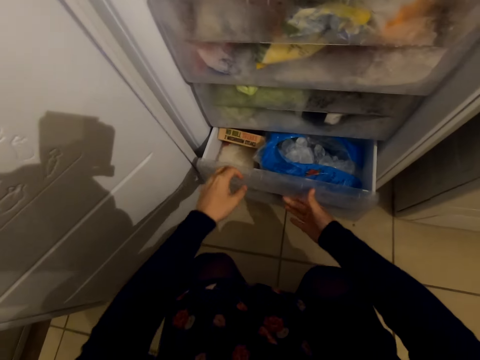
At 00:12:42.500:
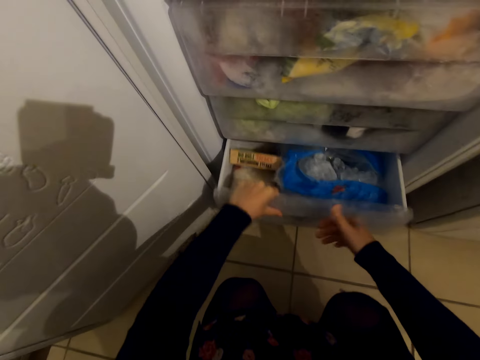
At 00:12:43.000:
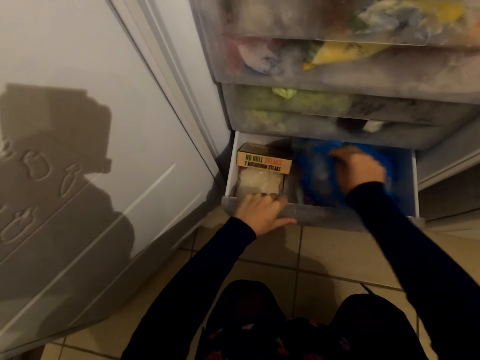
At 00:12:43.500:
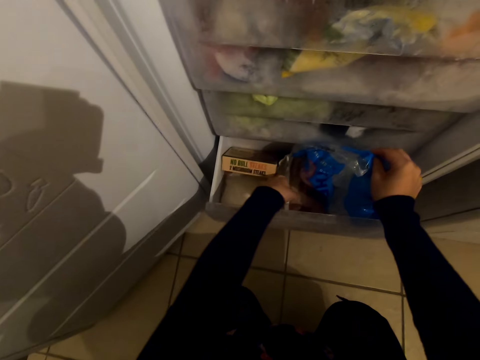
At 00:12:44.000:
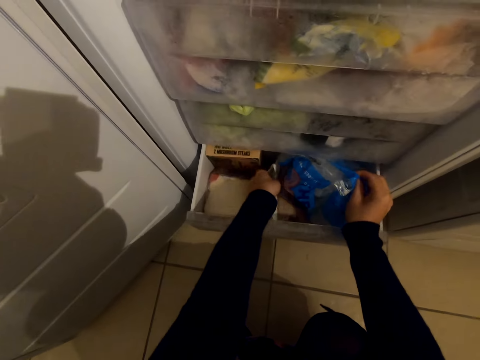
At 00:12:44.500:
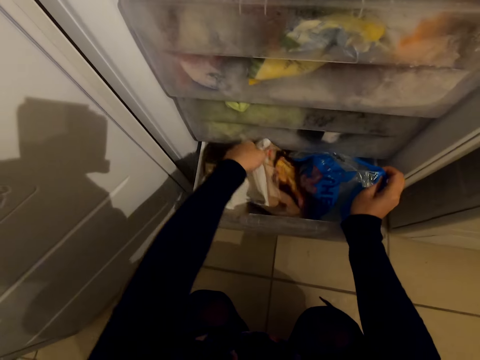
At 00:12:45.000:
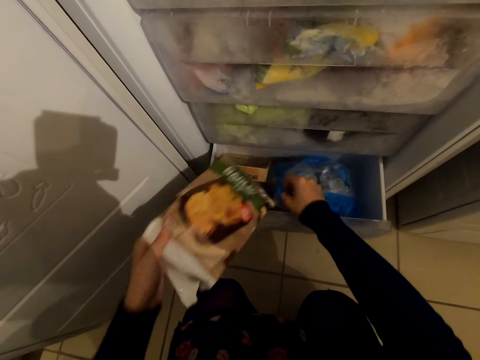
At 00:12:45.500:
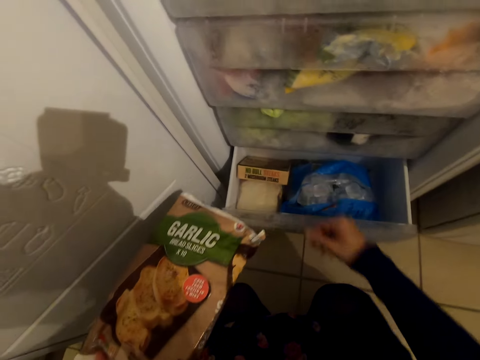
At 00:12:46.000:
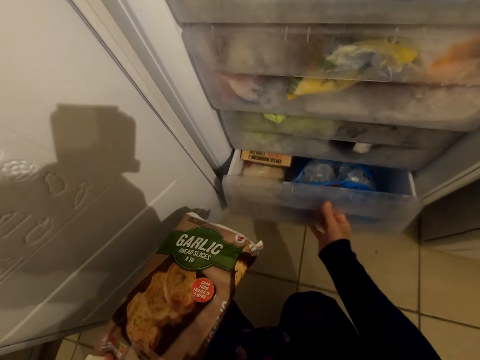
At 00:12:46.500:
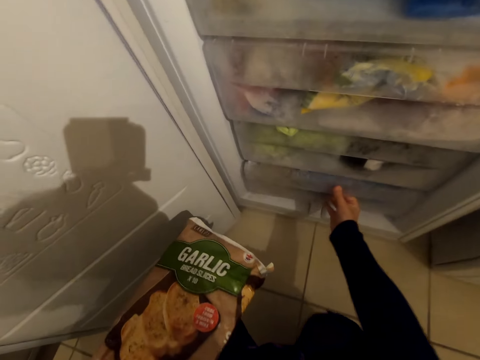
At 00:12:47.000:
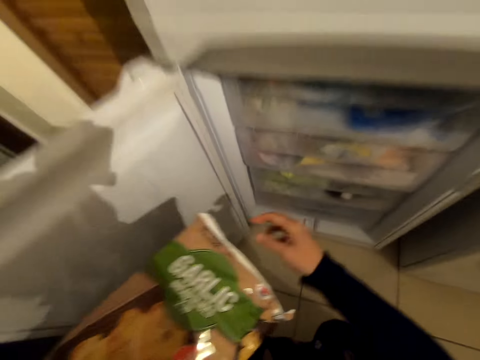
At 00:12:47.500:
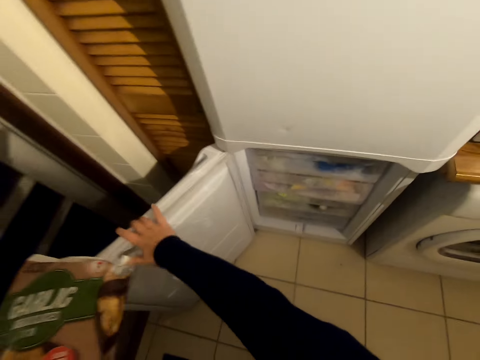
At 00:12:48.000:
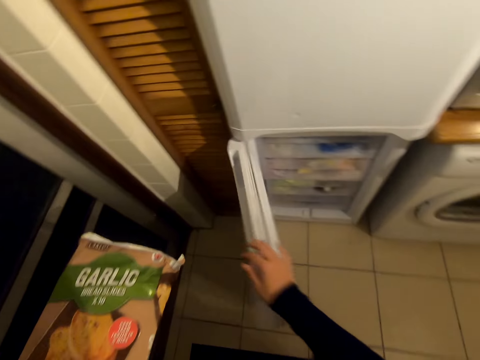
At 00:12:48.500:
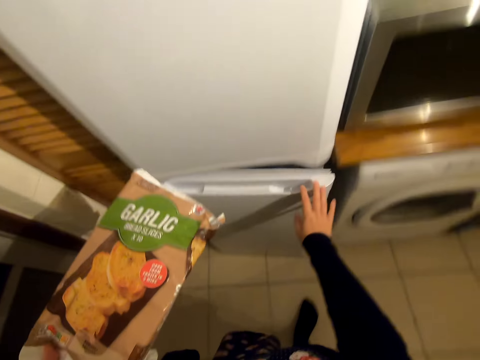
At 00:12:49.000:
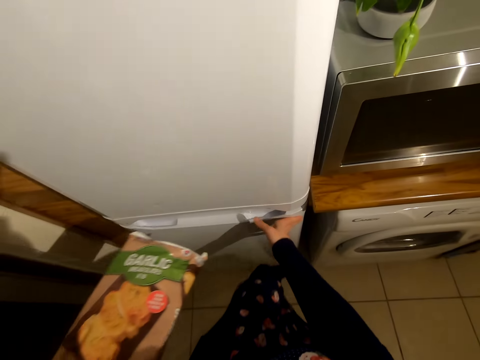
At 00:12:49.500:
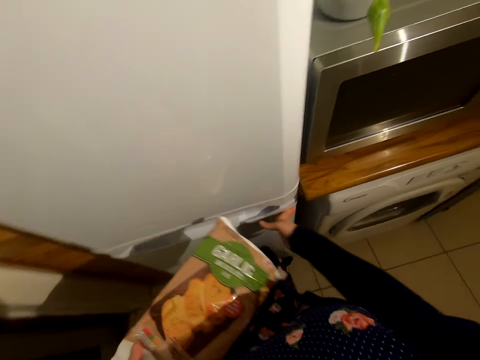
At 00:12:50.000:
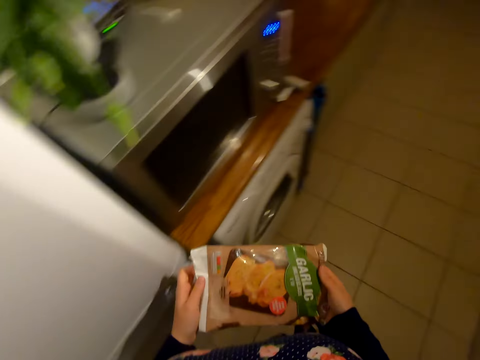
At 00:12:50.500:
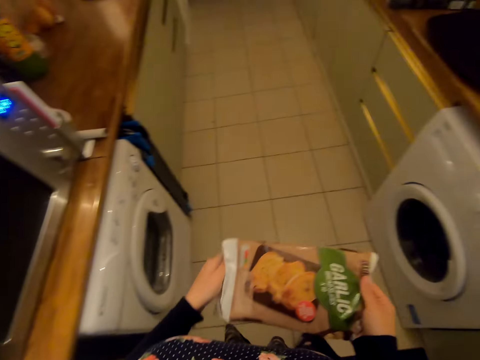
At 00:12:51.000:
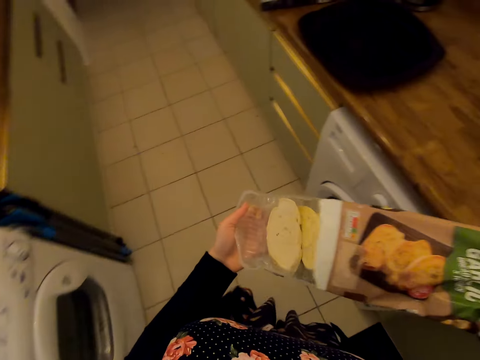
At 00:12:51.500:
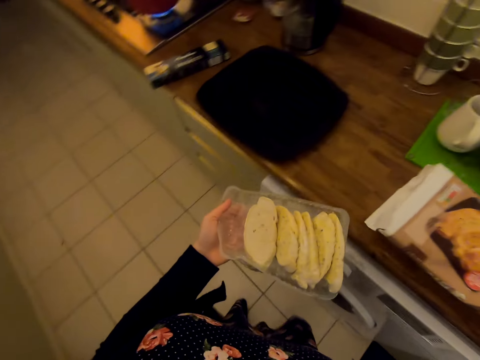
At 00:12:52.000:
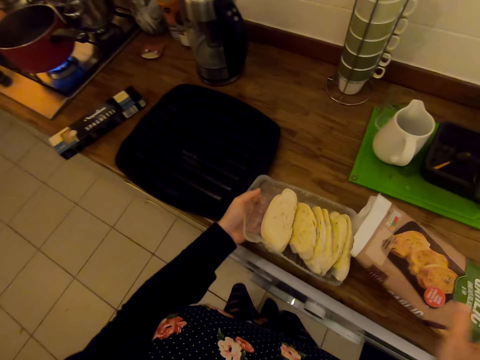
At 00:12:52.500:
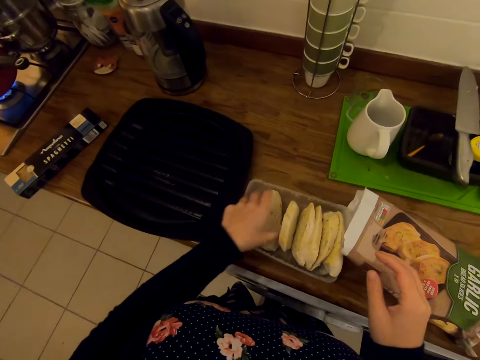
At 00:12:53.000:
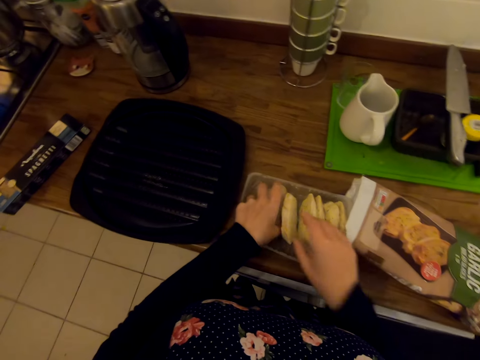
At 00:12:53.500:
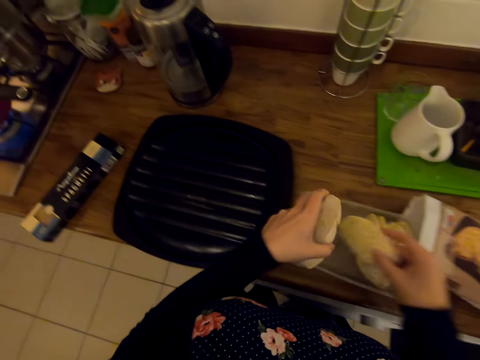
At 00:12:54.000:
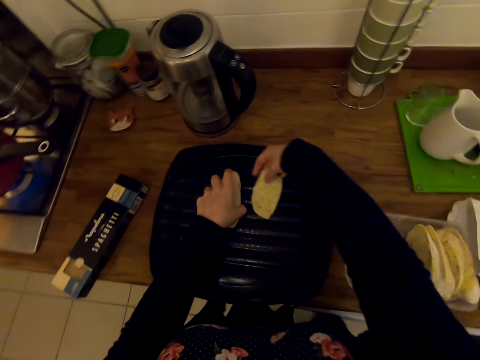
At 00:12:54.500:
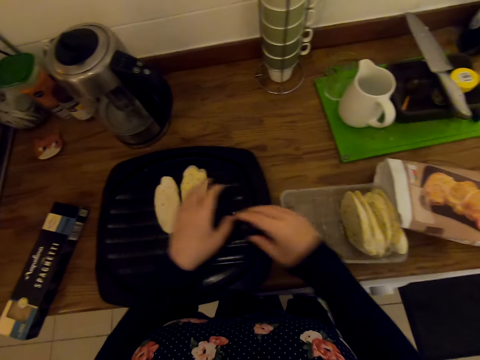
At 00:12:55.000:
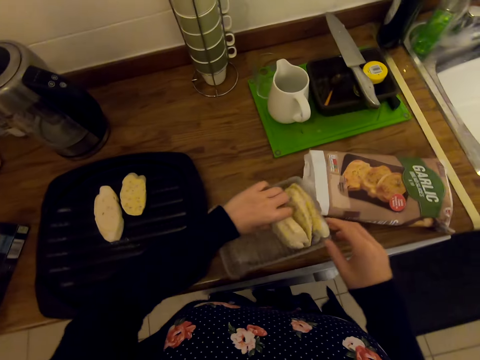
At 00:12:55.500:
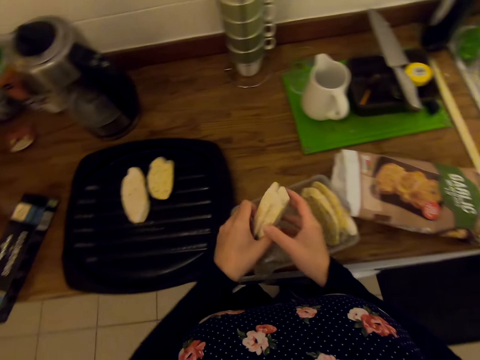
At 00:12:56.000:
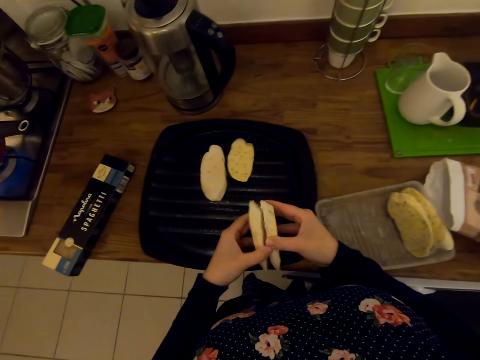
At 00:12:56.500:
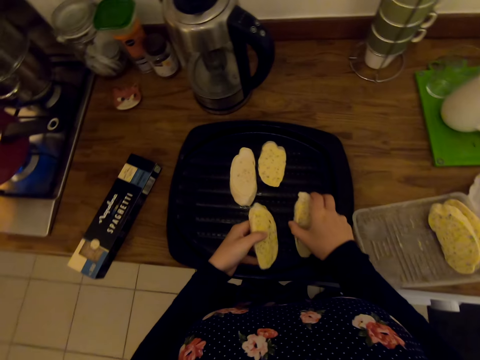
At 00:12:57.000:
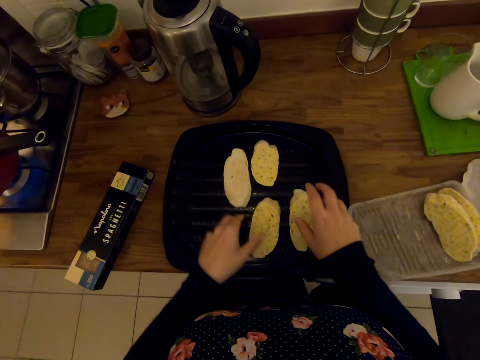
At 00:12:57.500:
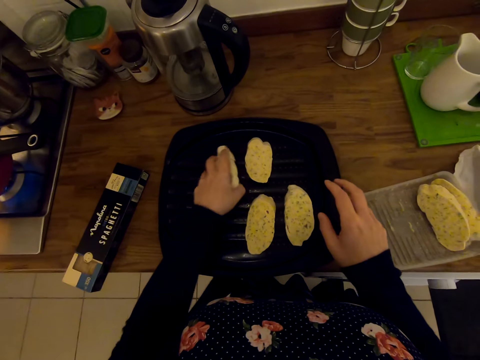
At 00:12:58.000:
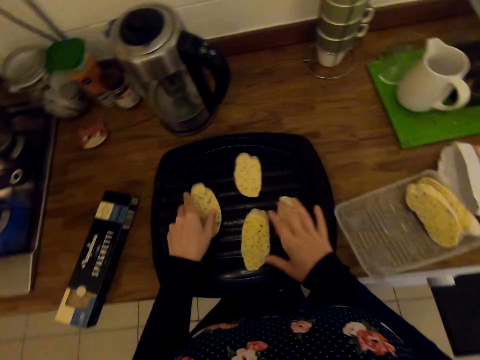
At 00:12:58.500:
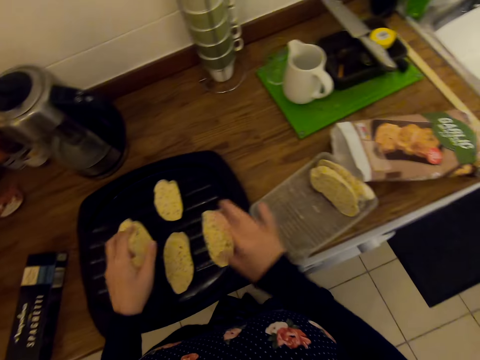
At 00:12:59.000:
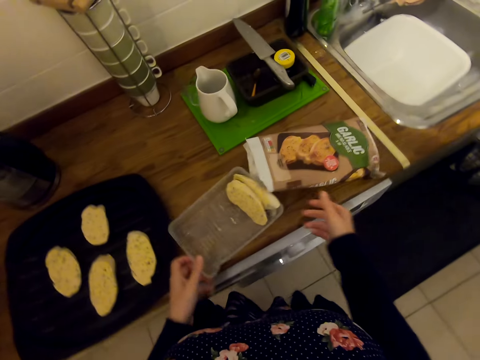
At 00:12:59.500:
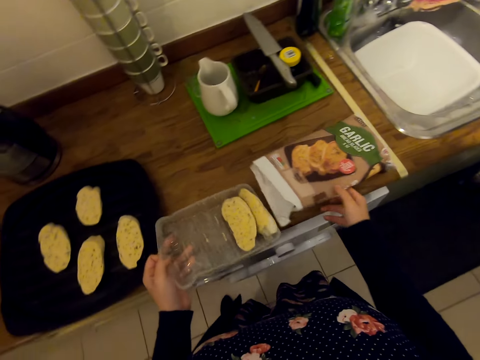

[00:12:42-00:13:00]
The camera wearer picks up a packet of cakes in the fridge. He closes the fridge with his hands. He walks on the floor. He opens the packet of cakes. He puts something in the tray on the countertop. He arranges cakes on a plate.

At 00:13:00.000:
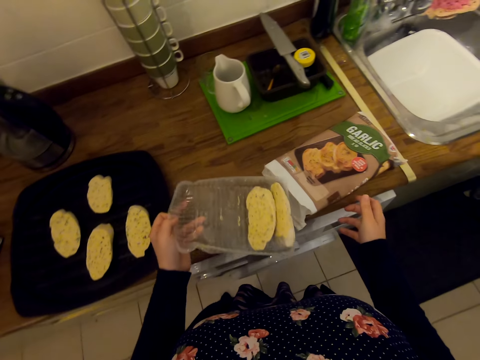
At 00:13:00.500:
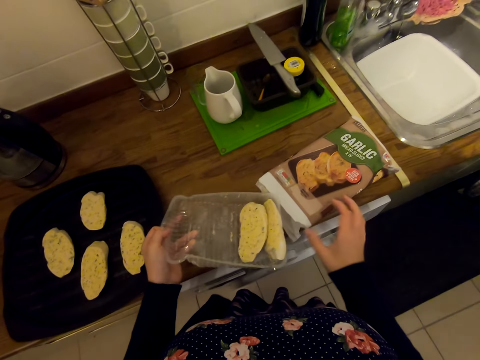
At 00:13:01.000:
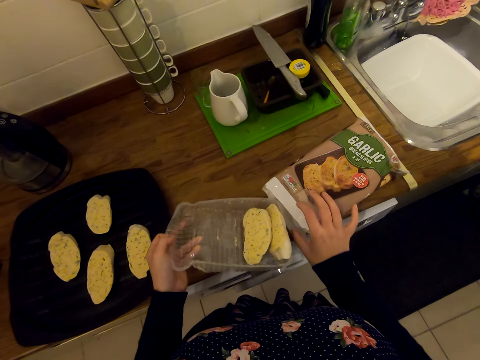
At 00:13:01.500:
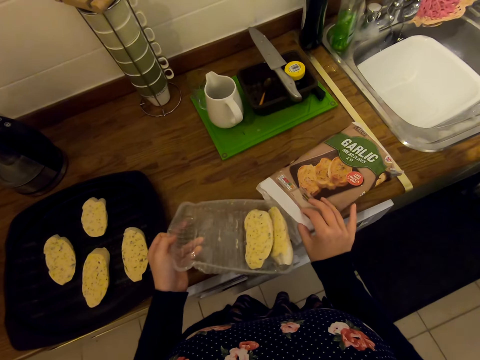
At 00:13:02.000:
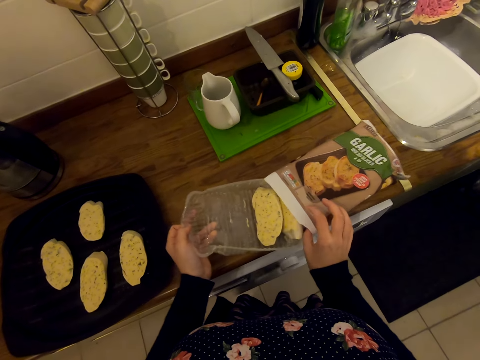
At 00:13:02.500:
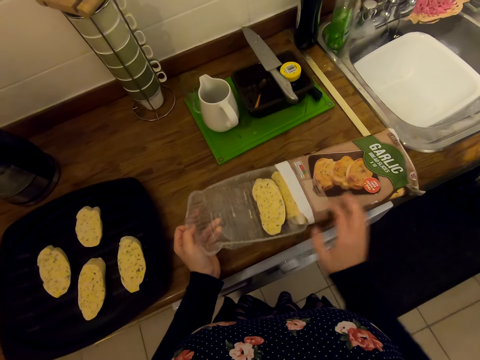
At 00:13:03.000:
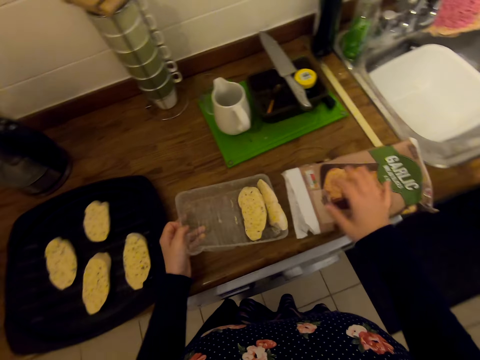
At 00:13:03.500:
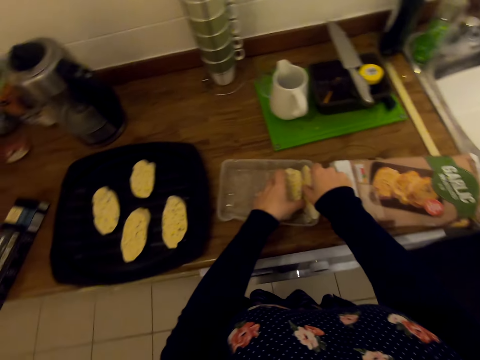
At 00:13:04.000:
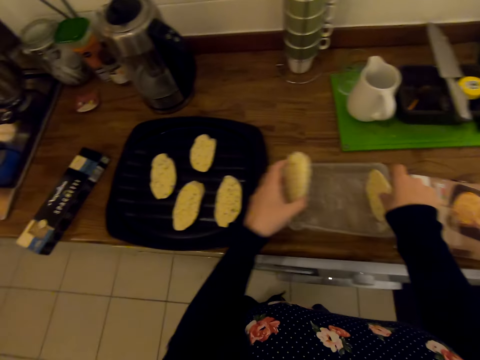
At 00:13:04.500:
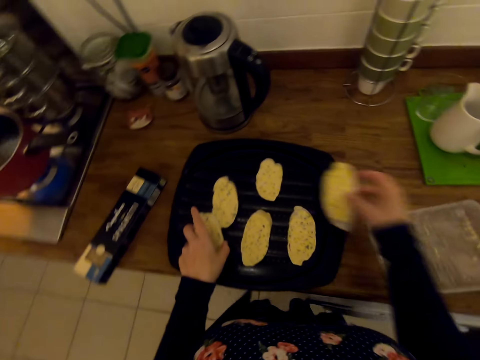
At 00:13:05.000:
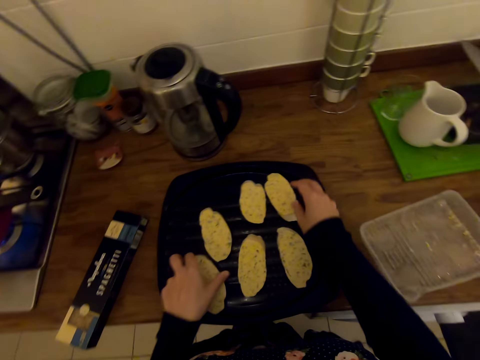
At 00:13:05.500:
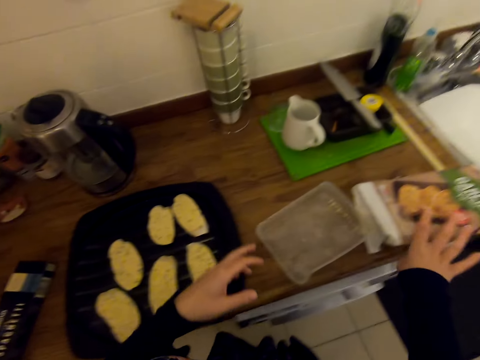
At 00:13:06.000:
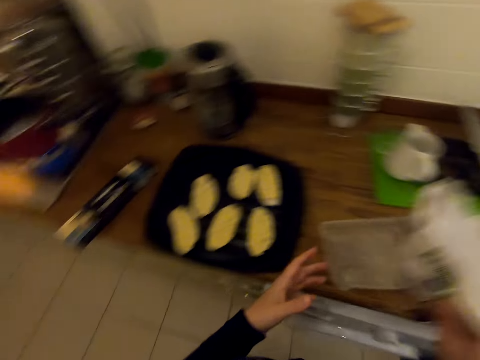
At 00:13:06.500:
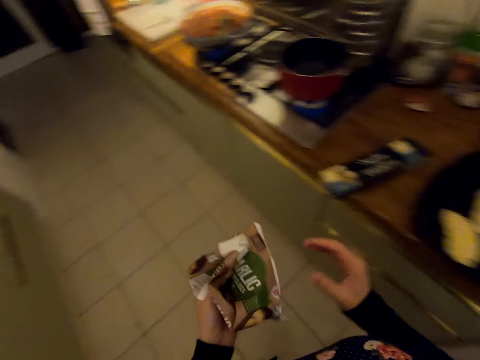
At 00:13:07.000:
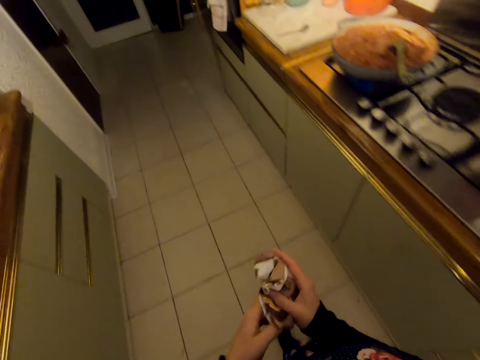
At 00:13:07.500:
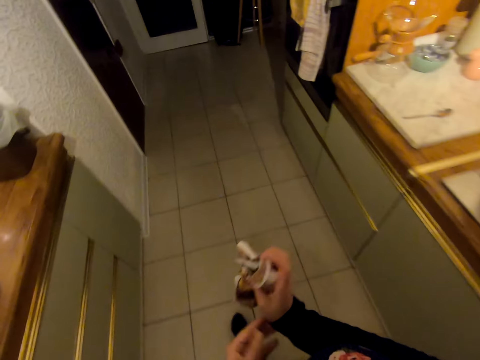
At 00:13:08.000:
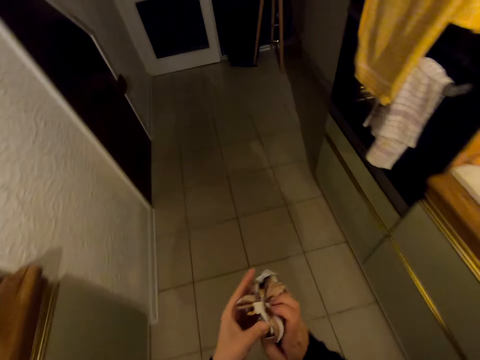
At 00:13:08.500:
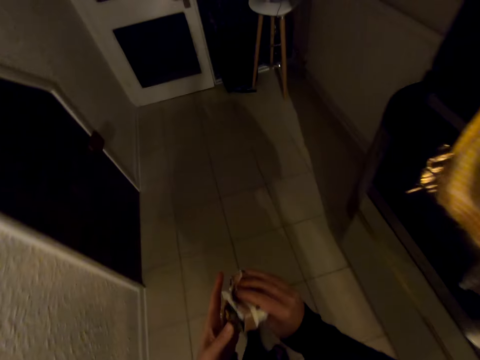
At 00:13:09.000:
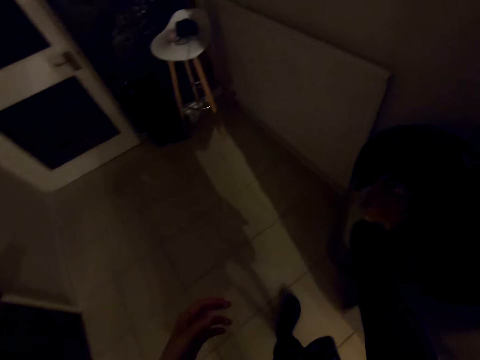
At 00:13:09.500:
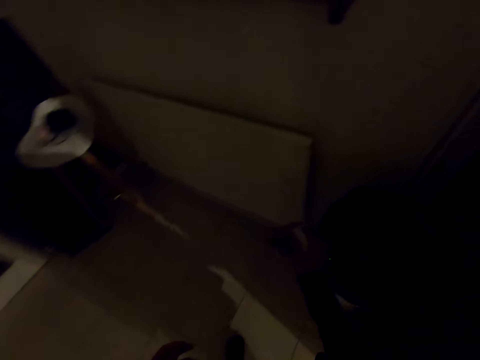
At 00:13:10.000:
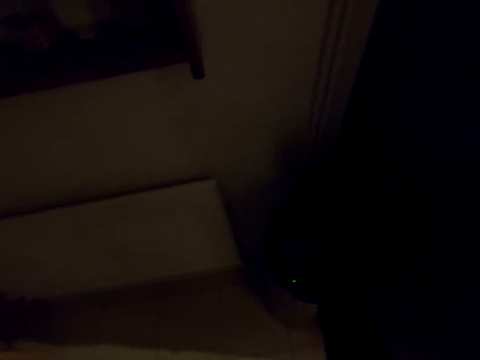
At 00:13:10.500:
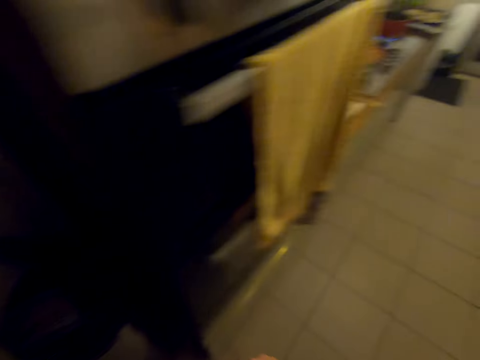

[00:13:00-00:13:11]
The camera wearer puts other cakes inside the packet. They pick up two cakes. They pick up a paper on the countertop. They pick up a packet of cake. They walk on the floor. They put the paper in the dustbin. They walk on the floor.
